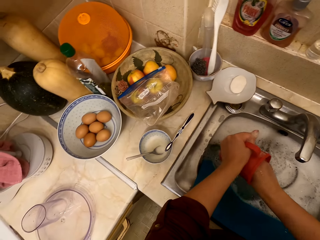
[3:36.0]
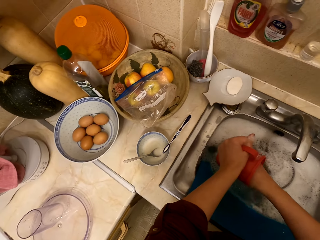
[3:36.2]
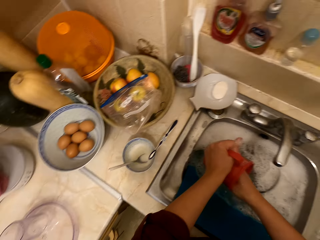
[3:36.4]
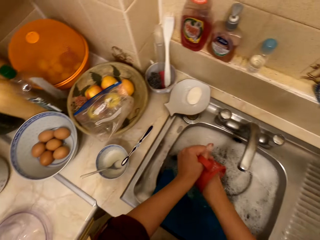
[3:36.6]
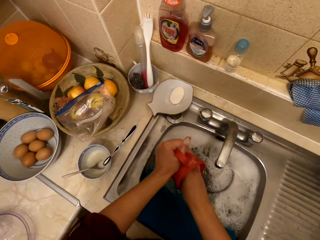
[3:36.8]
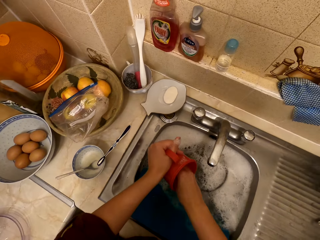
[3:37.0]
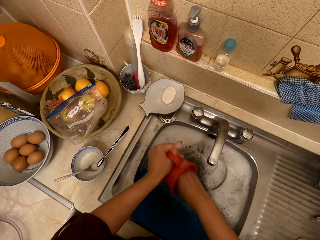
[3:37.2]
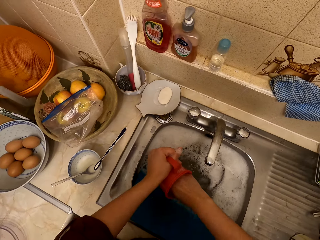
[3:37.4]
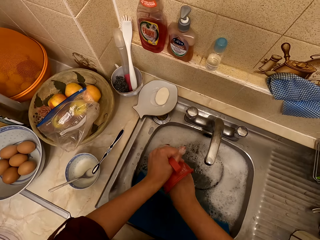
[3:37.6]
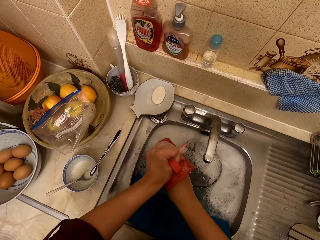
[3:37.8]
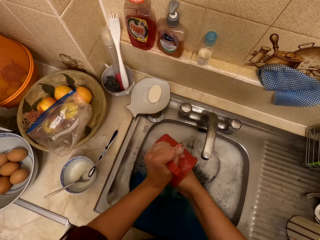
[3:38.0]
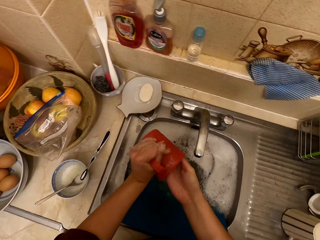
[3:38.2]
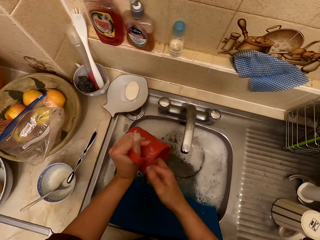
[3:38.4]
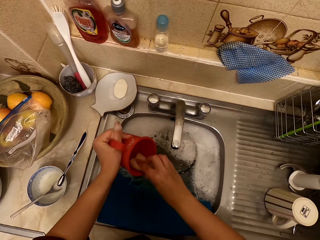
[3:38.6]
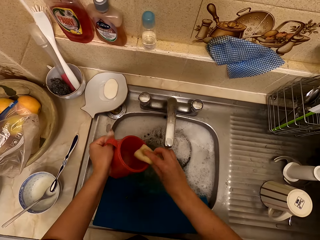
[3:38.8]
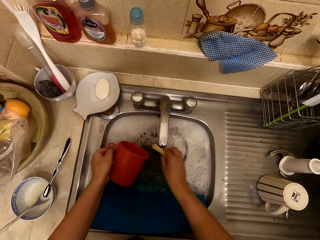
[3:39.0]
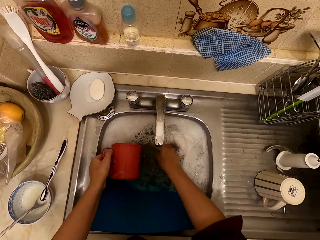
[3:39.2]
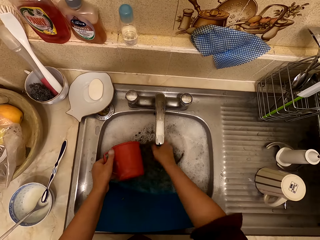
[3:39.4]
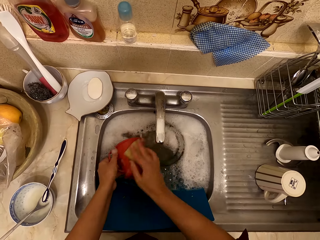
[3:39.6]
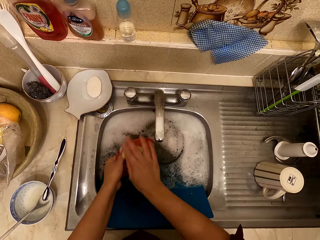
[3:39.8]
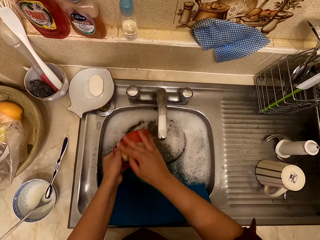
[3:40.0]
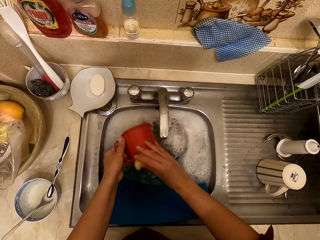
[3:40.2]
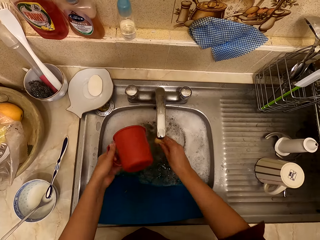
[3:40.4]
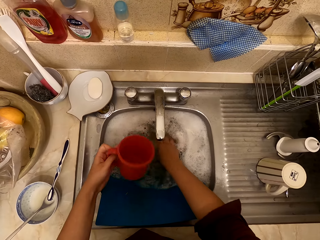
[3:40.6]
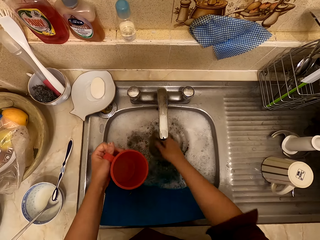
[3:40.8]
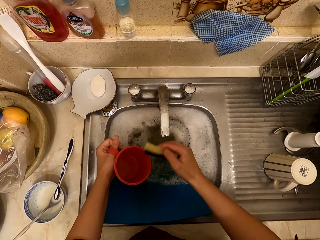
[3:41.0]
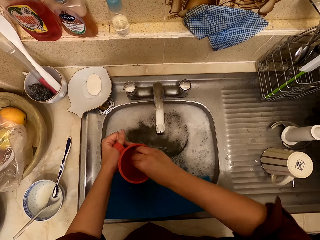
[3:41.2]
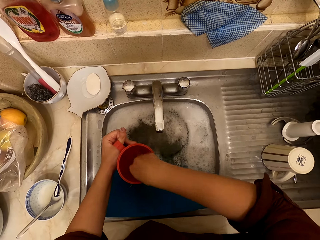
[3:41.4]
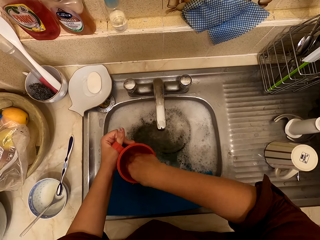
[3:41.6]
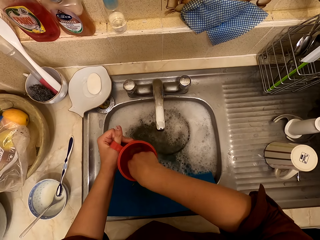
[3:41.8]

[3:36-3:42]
The camera wearer dips the sponge in the water, washes the jug, dips the sponge in the water and washes the jug.

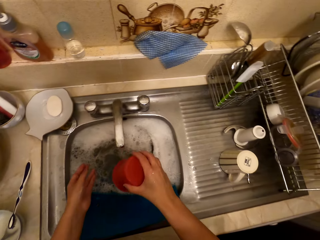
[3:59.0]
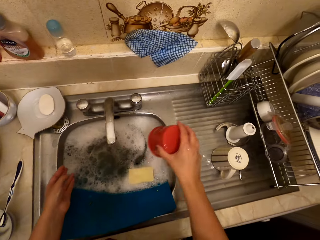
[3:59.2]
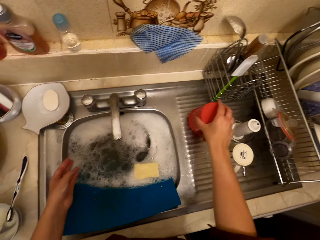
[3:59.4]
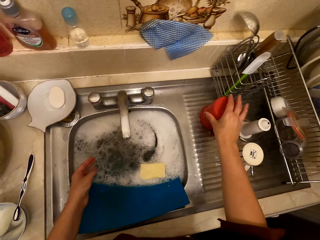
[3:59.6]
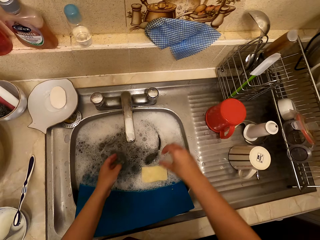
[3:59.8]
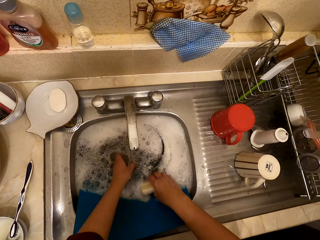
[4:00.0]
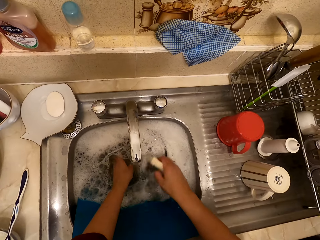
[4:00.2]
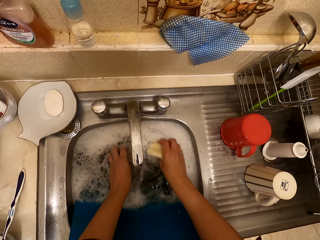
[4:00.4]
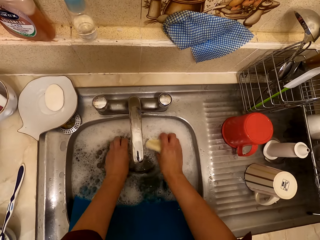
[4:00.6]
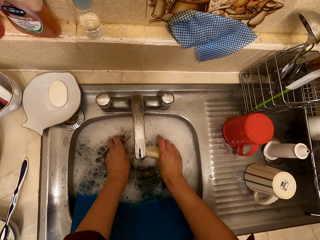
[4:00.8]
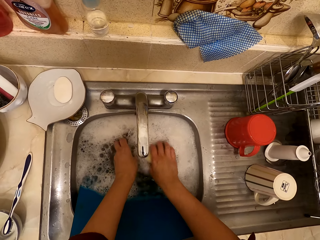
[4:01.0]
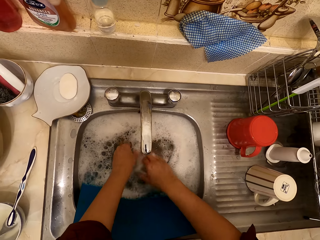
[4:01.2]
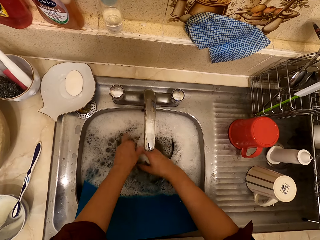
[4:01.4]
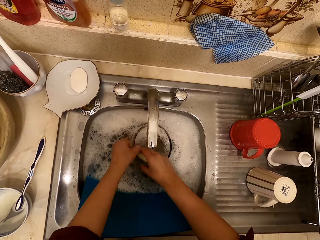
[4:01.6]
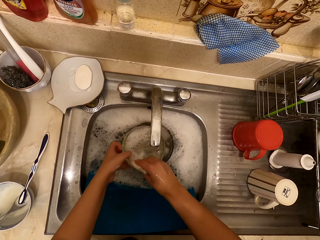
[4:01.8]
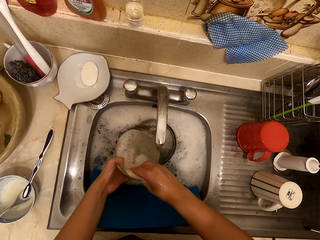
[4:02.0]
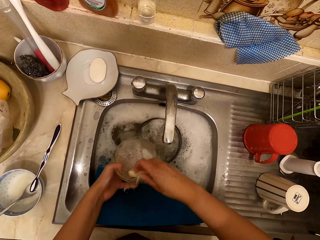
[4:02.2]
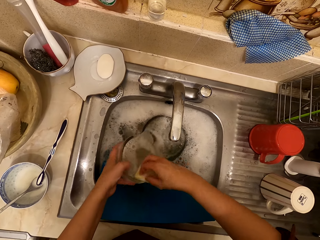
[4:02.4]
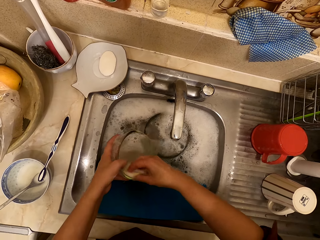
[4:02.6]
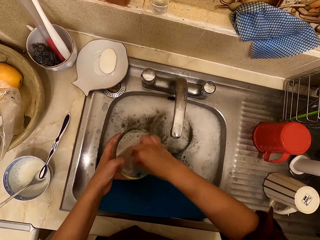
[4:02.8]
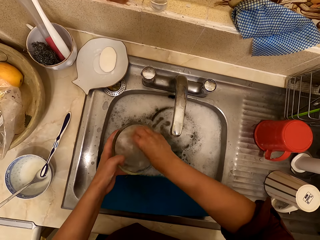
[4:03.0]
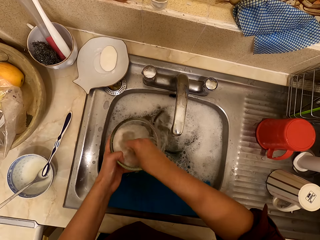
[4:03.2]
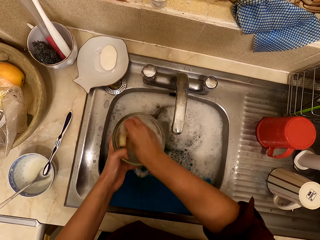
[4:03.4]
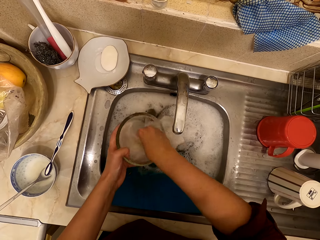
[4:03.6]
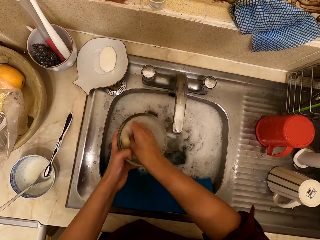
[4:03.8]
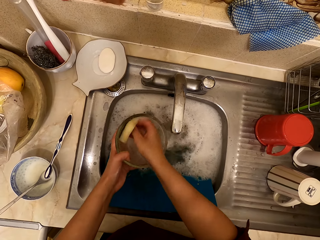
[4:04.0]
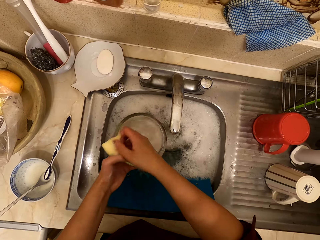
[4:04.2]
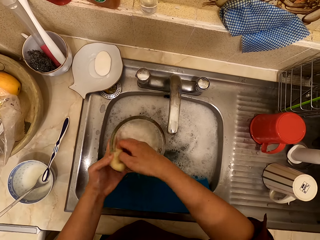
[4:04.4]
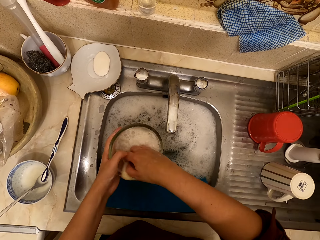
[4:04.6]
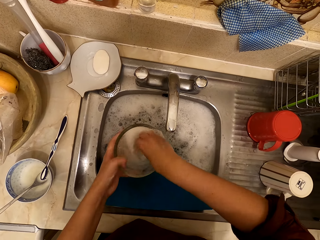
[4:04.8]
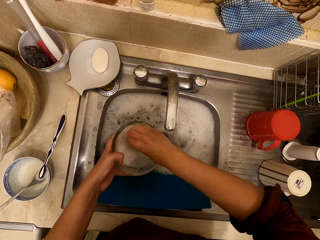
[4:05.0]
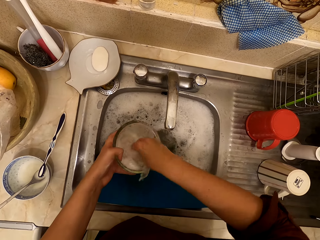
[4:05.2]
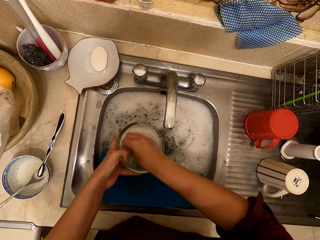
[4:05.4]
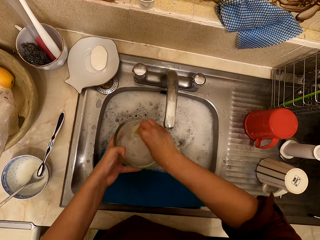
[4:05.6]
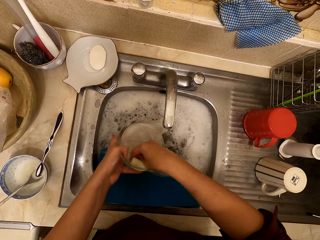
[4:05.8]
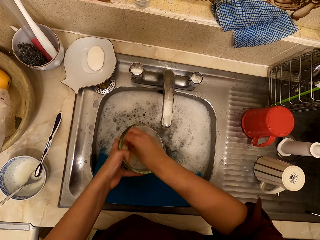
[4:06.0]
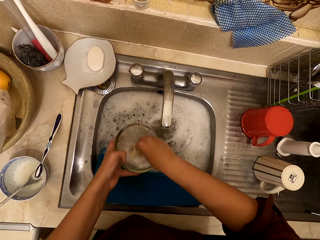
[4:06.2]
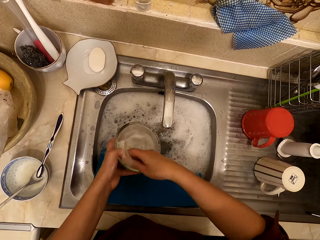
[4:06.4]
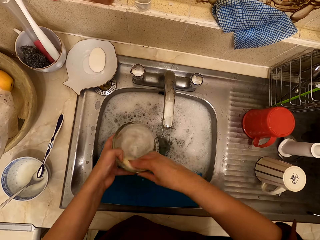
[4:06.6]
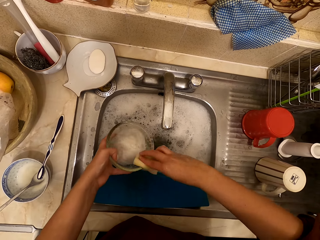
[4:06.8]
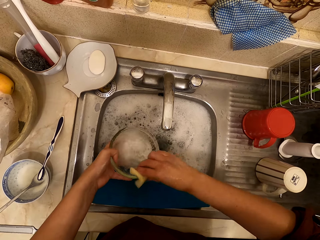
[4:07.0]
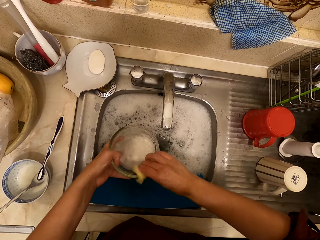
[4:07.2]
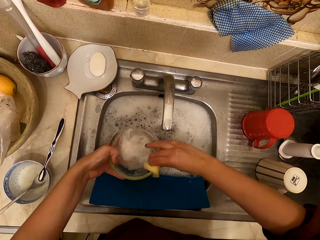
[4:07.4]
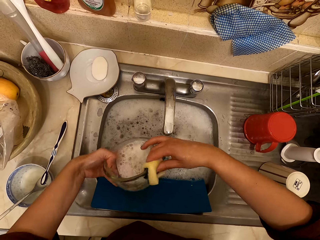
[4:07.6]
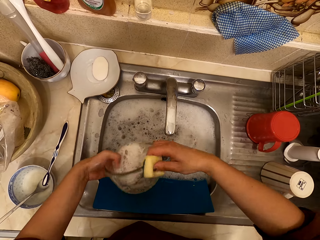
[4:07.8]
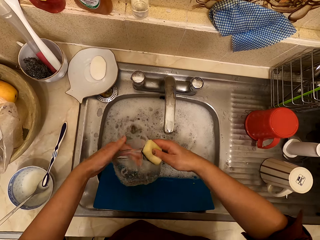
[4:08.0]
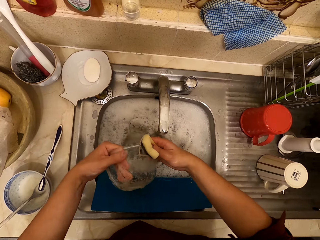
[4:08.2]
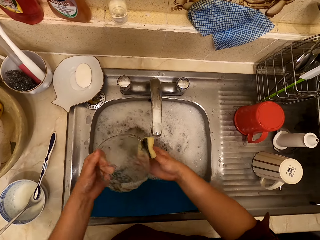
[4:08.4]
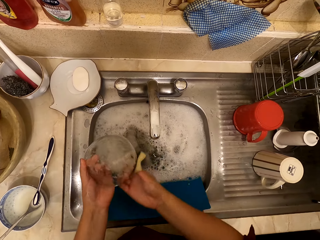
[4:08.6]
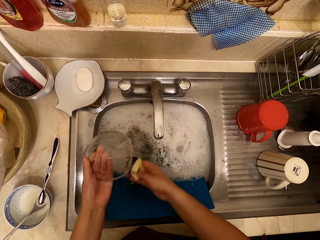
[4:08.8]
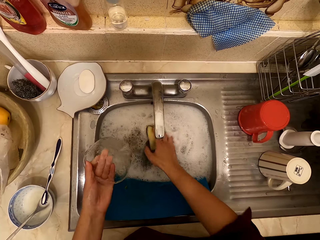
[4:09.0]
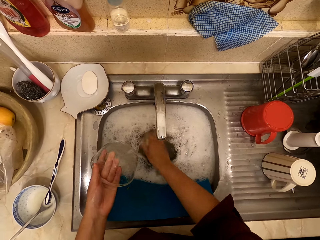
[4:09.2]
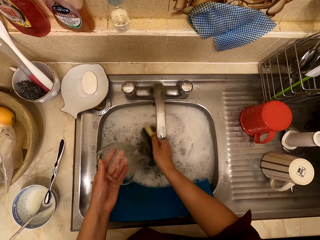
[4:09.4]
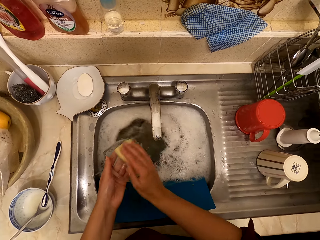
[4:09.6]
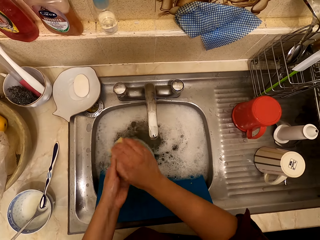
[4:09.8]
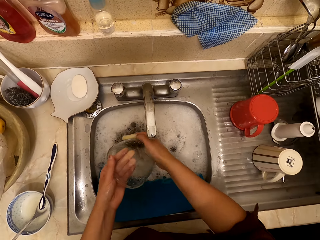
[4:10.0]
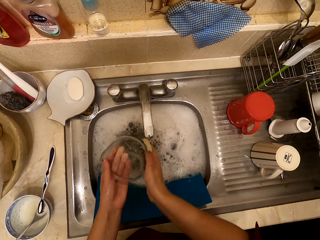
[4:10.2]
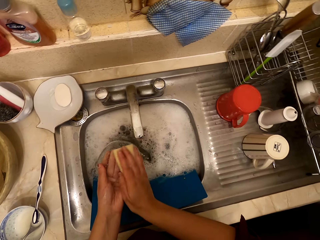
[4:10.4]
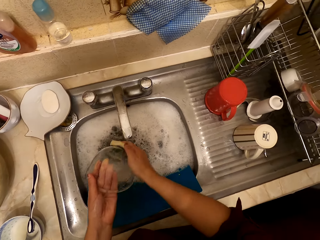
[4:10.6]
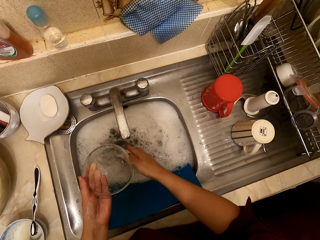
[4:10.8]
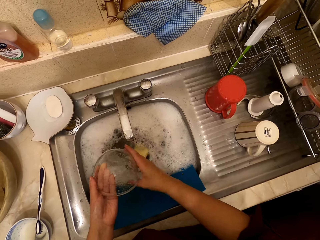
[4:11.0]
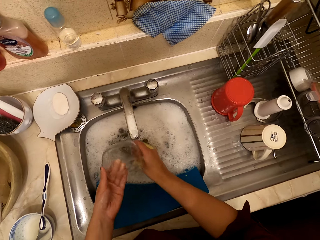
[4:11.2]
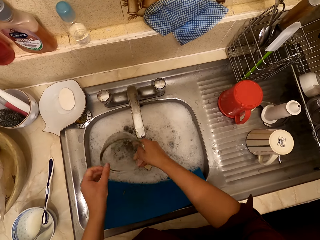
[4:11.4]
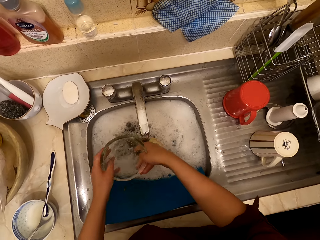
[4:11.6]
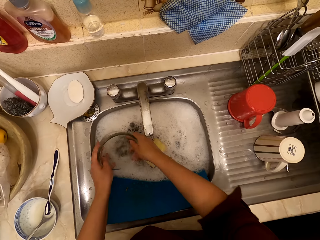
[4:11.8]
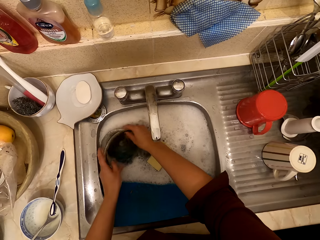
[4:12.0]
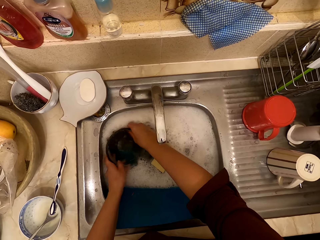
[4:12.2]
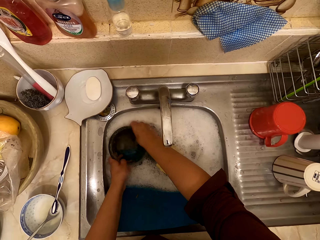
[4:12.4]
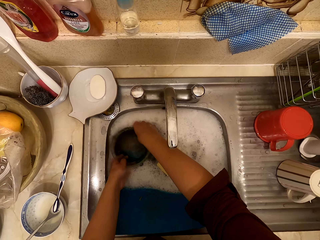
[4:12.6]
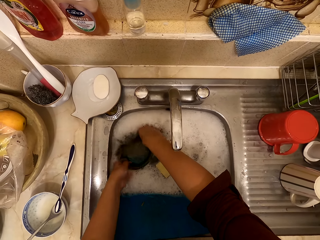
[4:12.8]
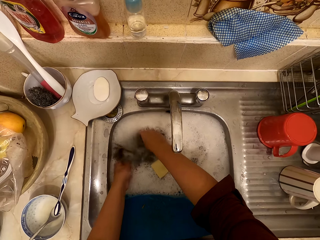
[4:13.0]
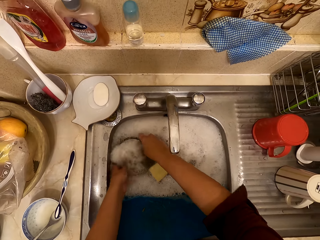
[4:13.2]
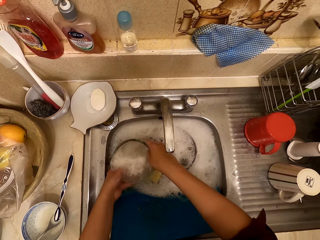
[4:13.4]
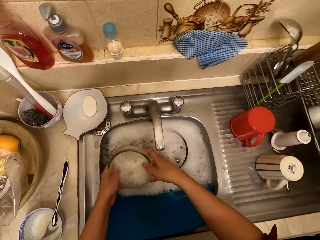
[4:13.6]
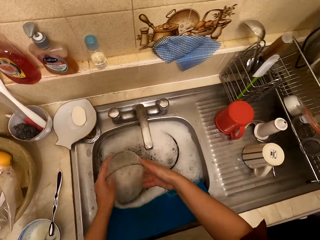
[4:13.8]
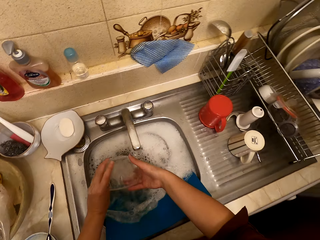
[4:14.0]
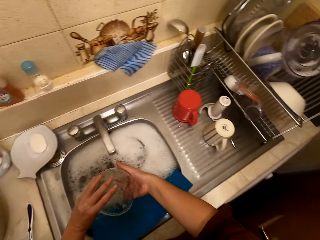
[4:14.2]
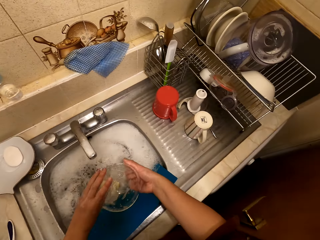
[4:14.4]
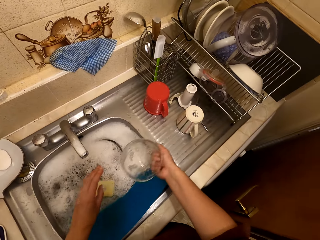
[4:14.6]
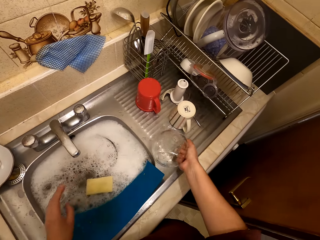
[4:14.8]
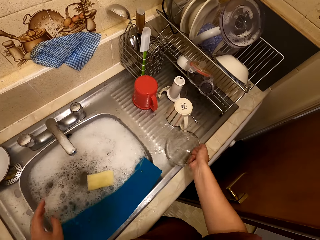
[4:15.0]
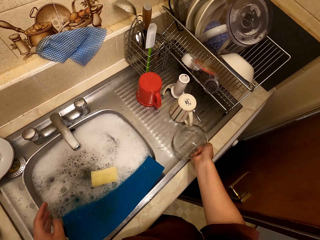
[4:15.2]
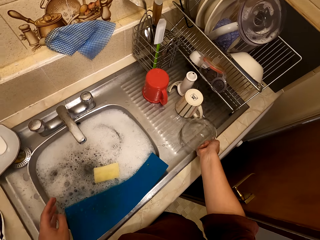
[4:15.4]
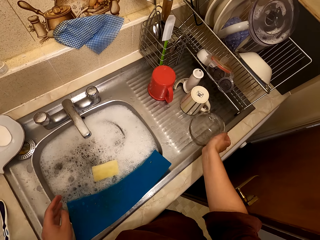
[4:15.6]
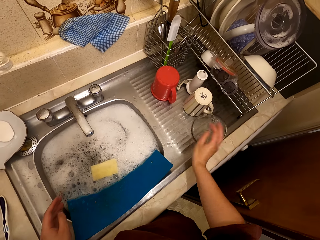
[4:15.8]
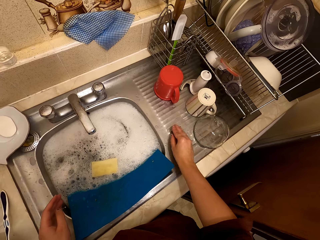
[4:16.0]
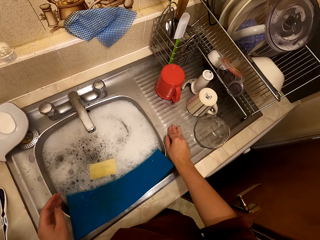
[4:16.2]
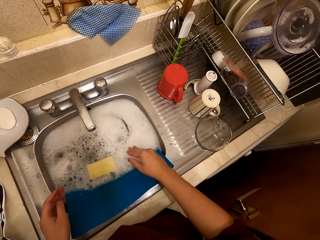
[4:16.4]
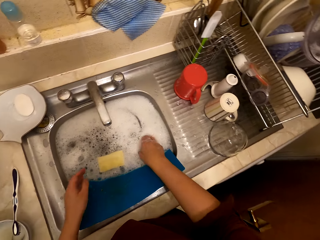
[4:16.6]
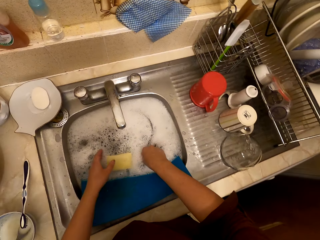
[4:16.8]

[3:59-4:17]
The camera wearer puts the cup on the sink counter. They hold the sponge. They wash the bowl. They pour water from the bowl. They dip the sponge in the water and wash the bowl. They drop the sponge. They rinse the bowl. They put the bowl on the sink counter.
